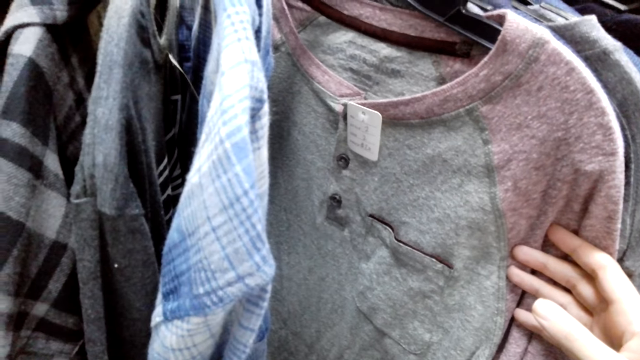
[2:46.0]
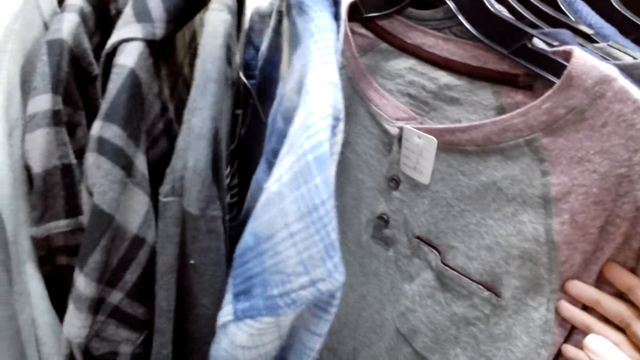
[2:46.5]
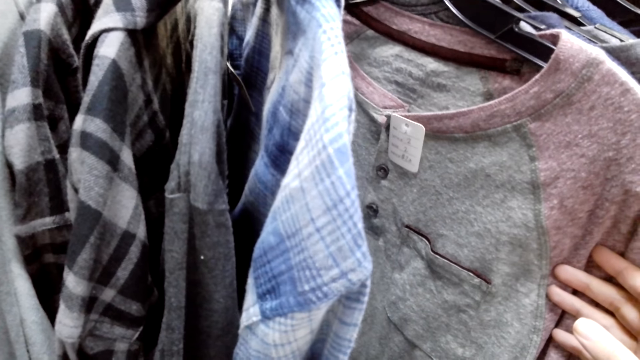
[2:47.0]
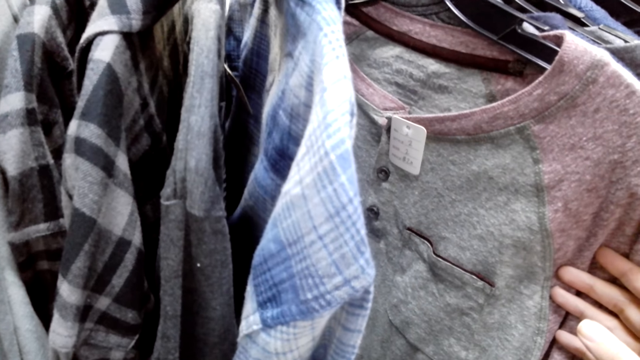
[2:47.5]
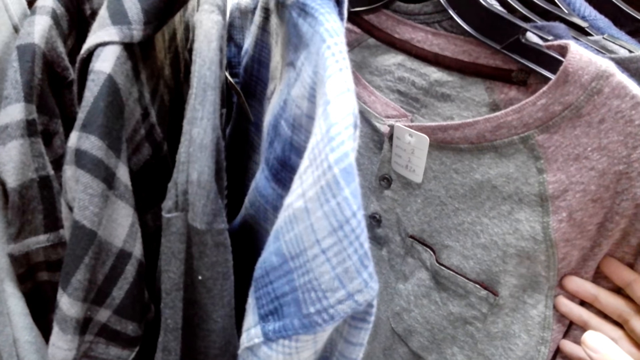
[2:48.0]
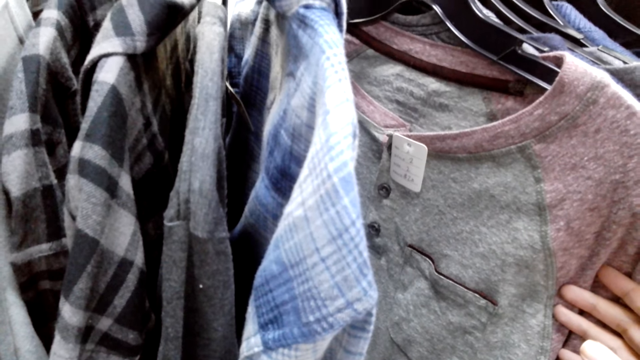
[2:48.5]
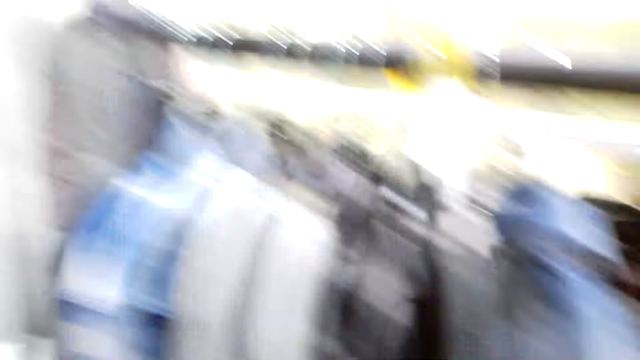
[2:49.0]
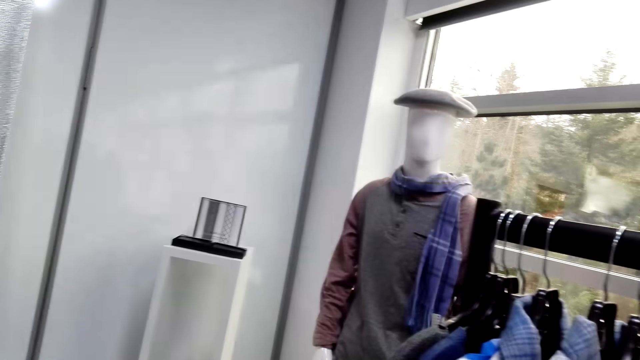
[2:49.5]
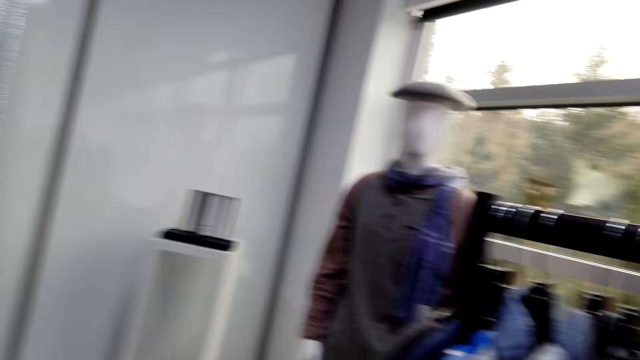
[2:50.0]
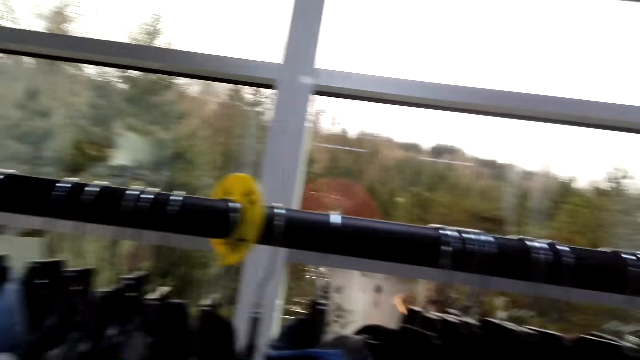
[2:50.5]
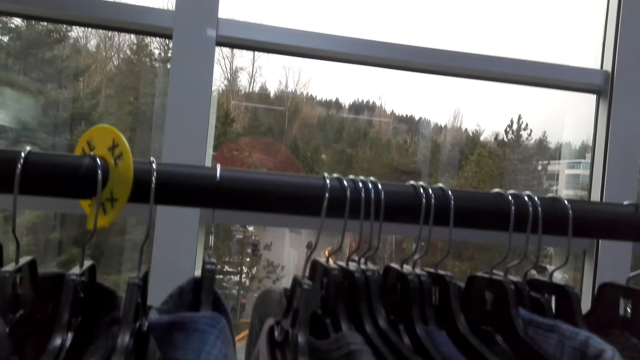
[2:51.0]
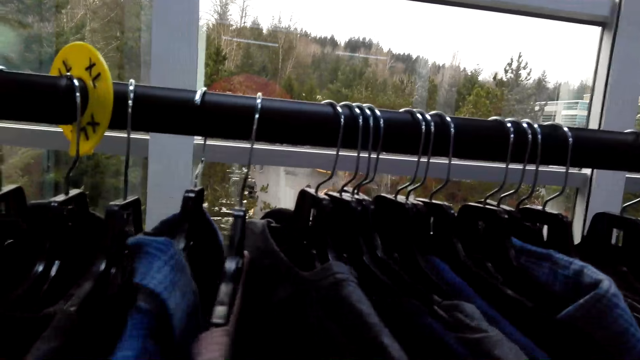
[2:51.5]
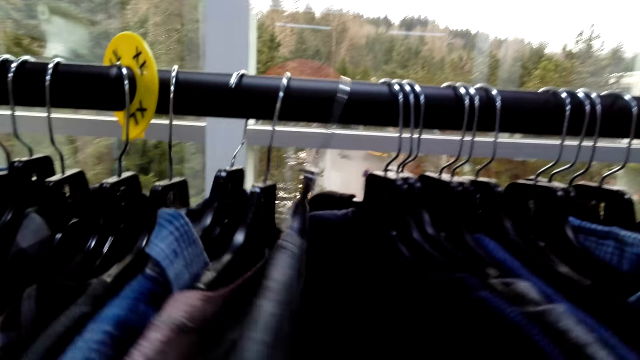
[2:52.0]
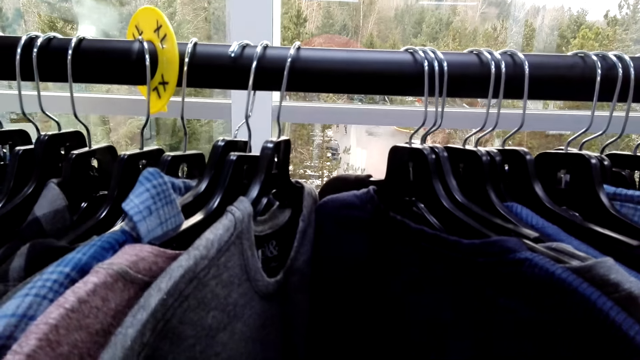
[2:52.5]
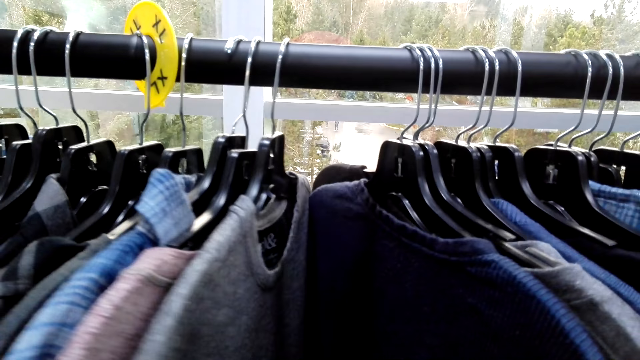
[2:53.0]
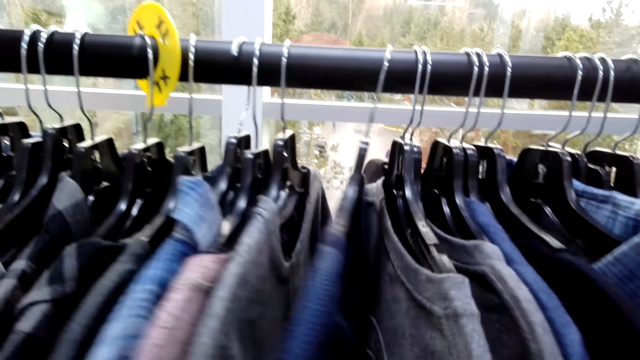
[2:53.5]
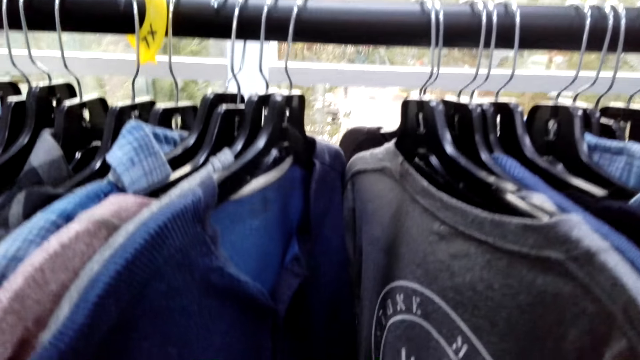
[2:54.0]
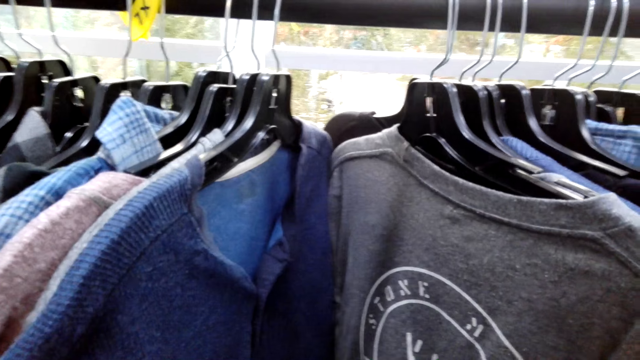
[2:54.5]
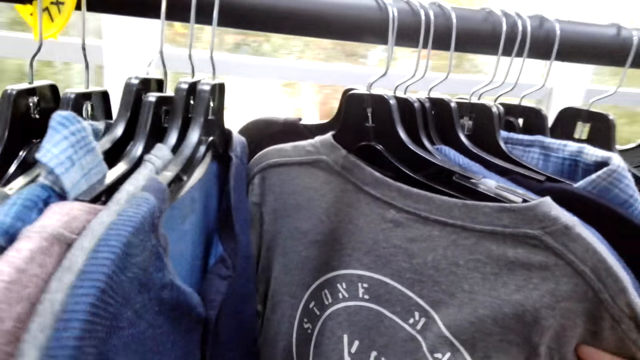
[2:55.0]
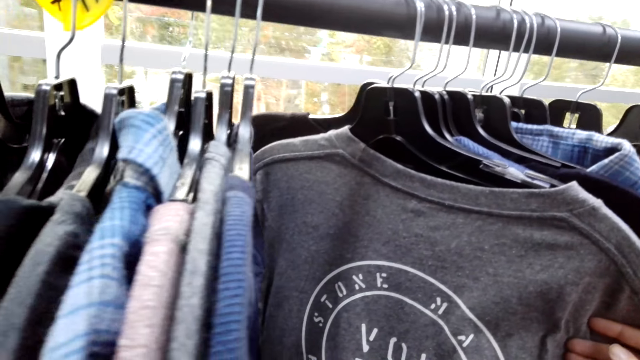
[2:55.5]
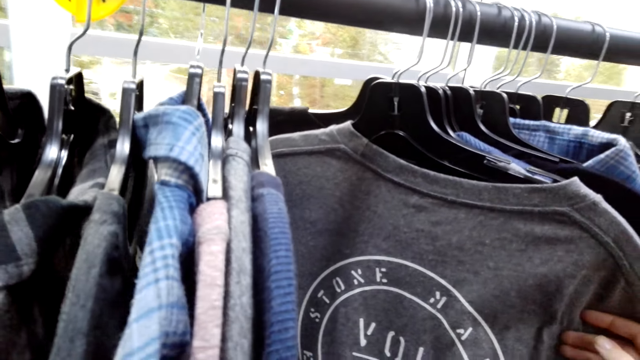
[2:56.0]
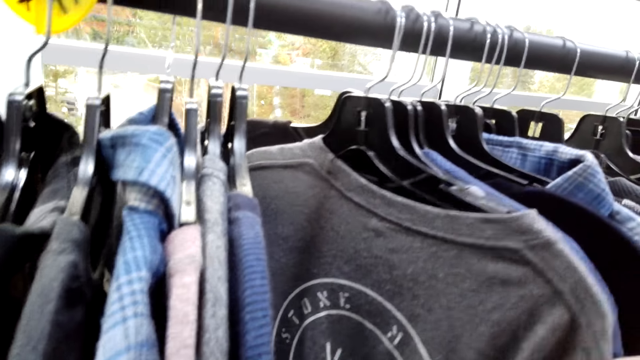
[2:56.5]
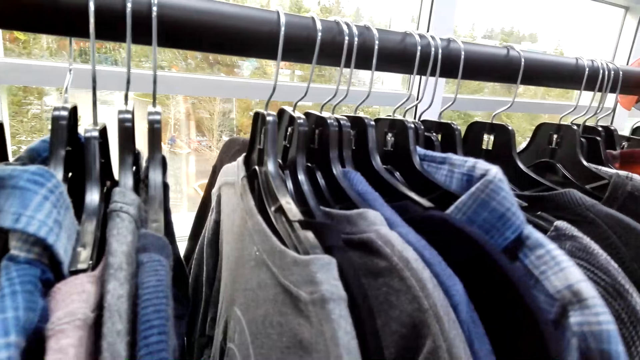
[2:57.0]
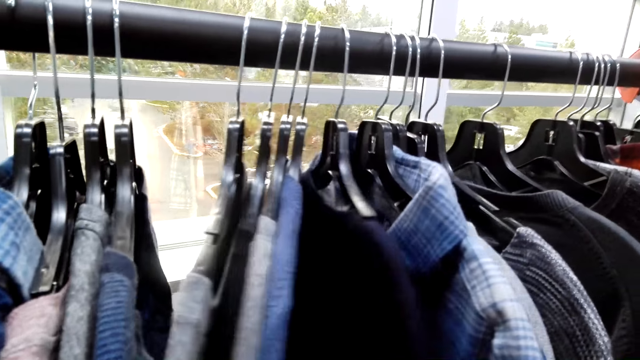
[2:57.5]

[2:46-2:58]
The camera wearer touches the cloth. They turn around the shirts. They look around. They touch the cloth. They push the shirts aside while checking the tag price.

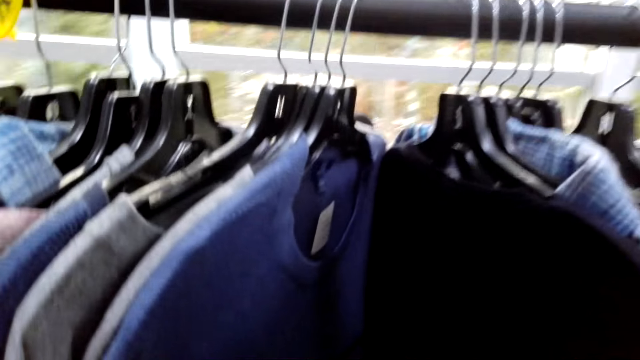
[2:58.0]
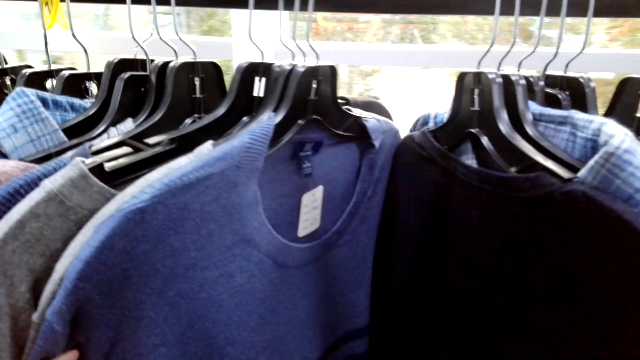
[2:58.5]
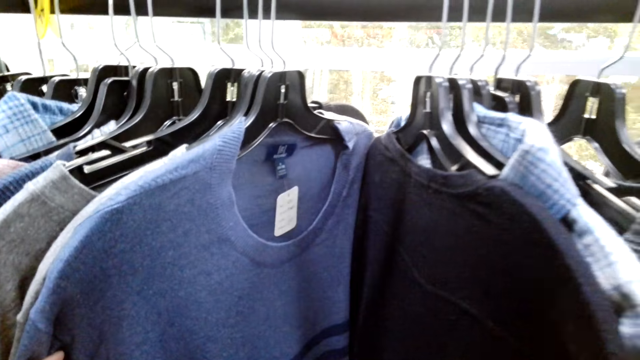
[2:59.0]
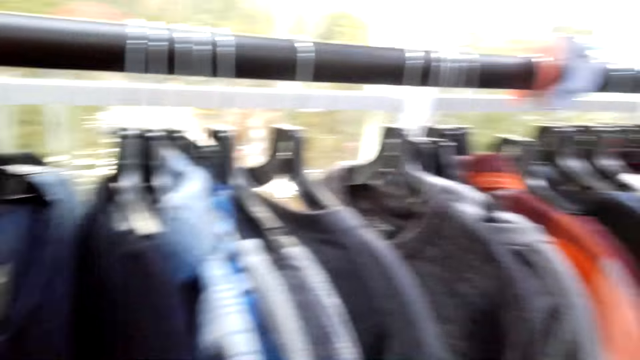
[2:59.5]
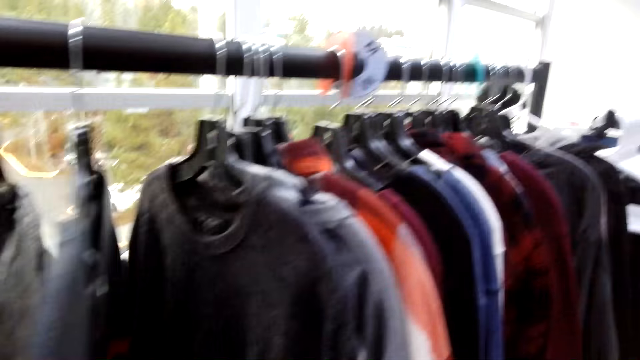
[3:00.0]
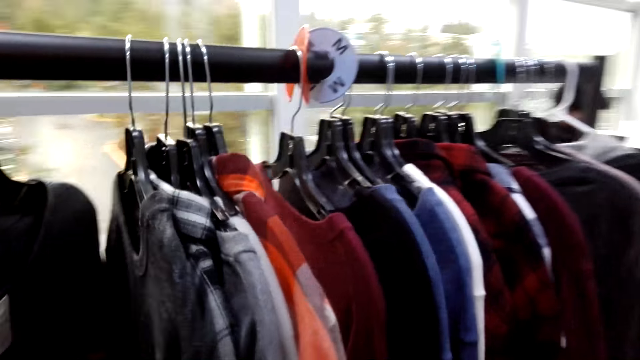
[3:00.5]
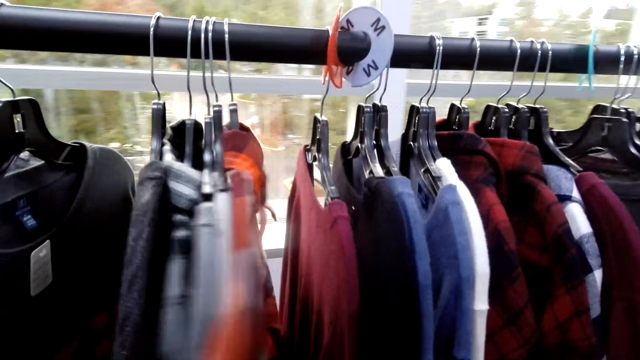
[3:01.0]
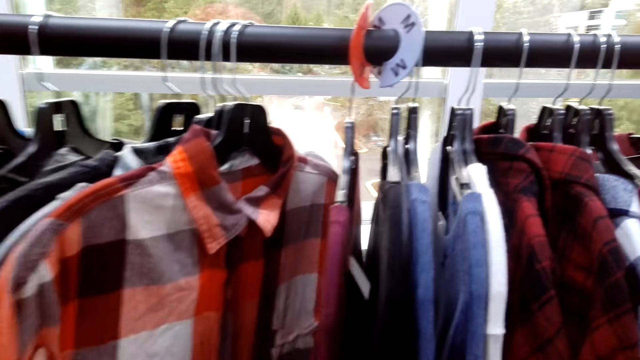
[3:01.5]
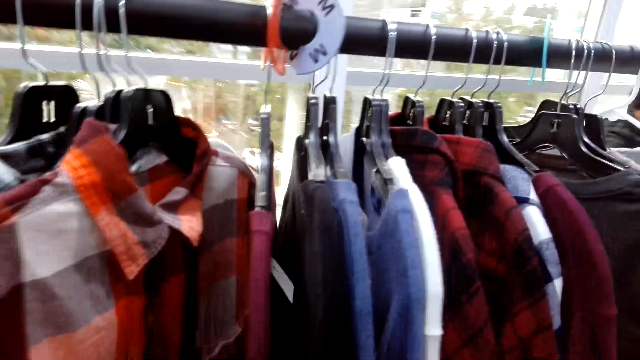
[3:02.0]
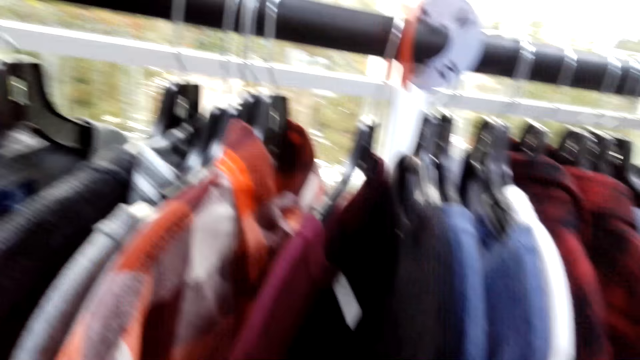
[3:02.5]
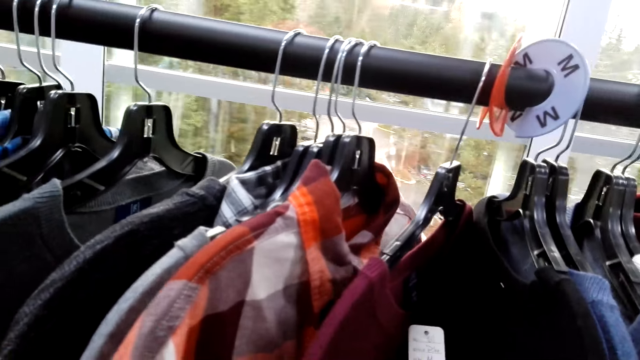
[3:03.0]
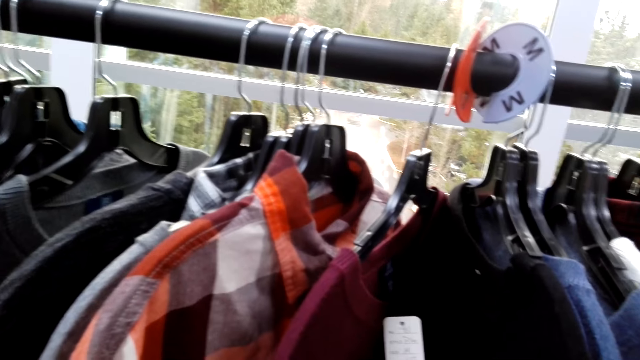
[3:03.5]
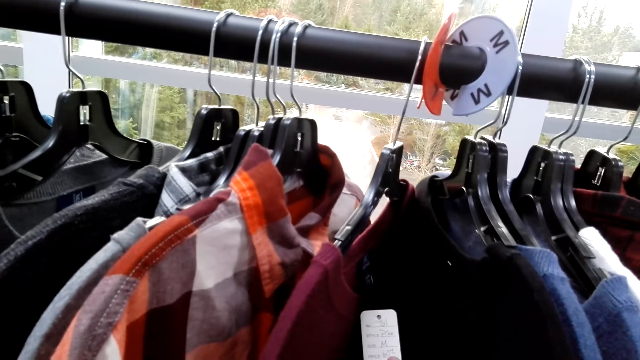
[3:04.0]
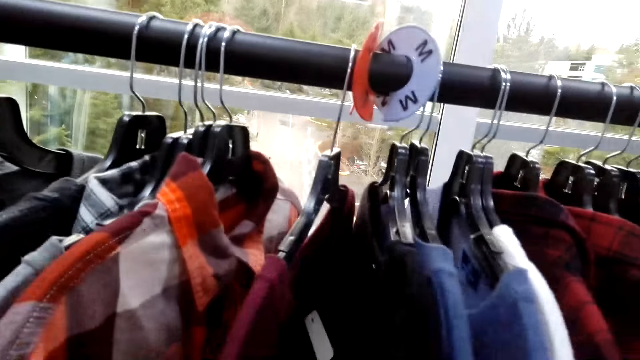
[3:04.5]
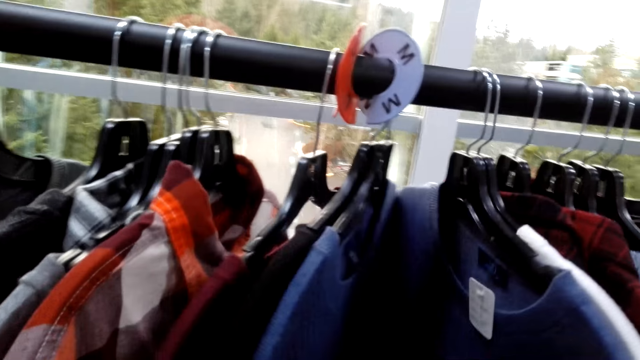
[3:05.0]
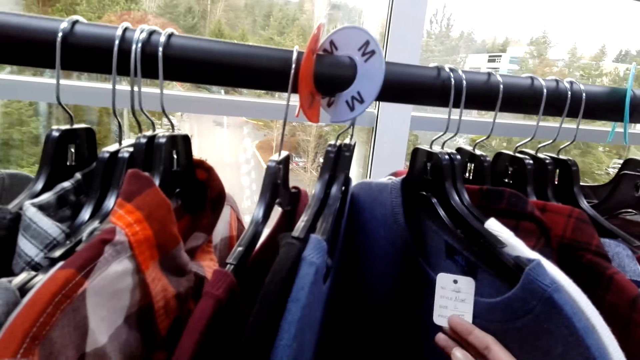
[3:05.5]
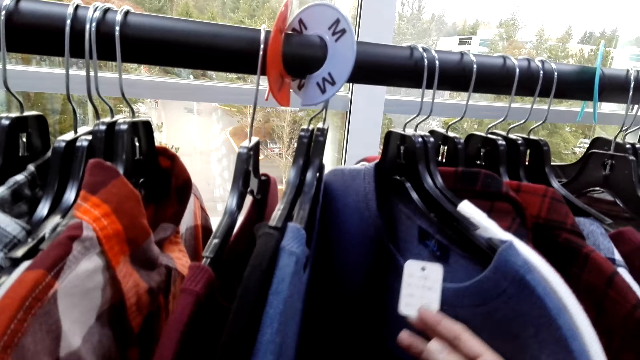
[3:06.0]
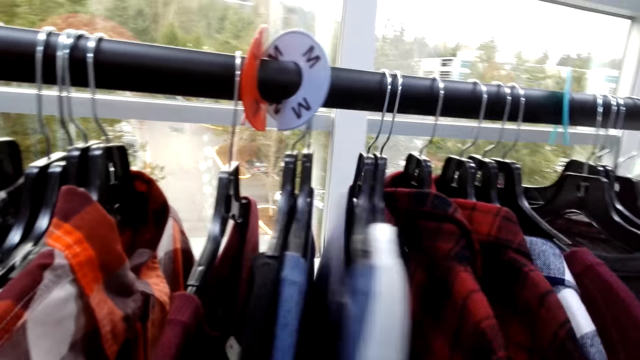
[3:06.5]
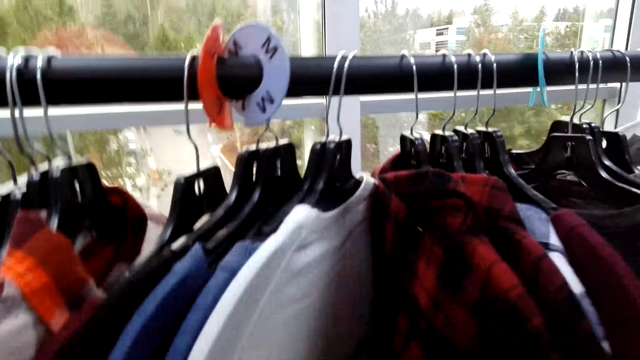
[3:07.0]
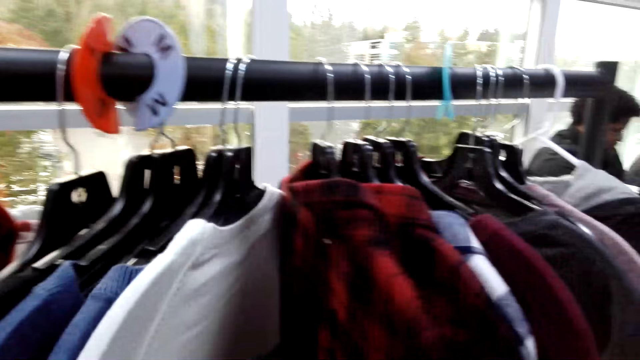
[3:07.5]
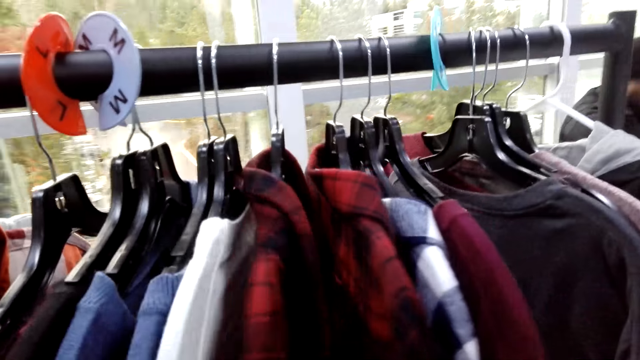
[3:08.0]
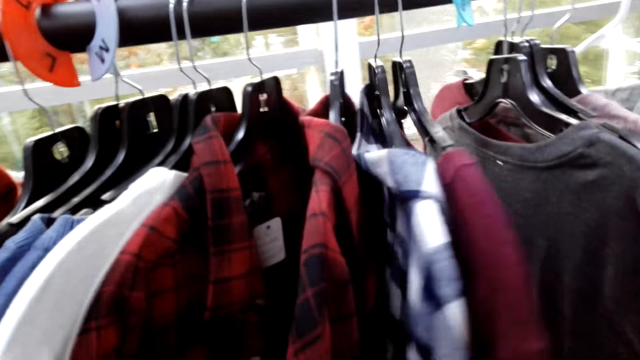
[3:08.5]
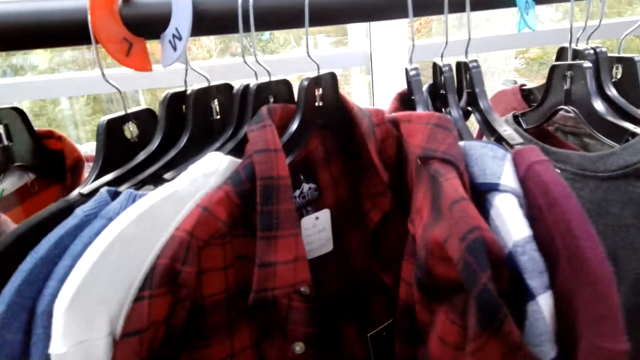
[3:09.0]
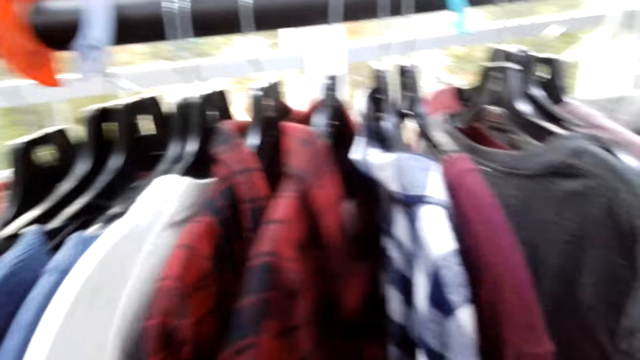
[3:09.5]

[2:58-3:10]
The camera wearer touches the cloth tag. They touch the cloth. They touch the cloth tag. They touch the cloth.
